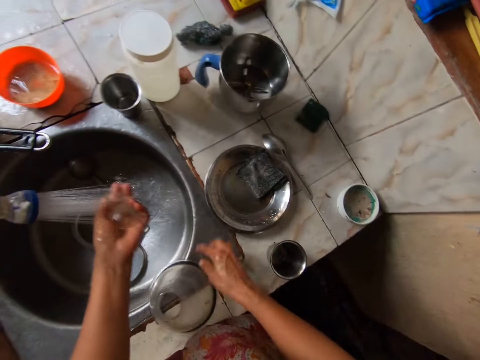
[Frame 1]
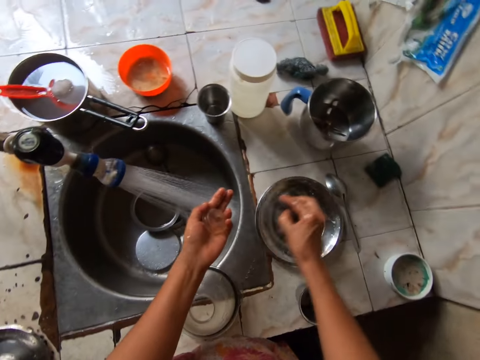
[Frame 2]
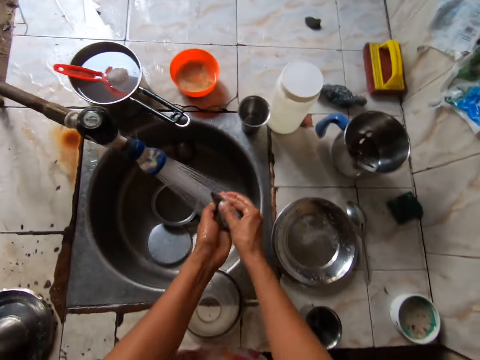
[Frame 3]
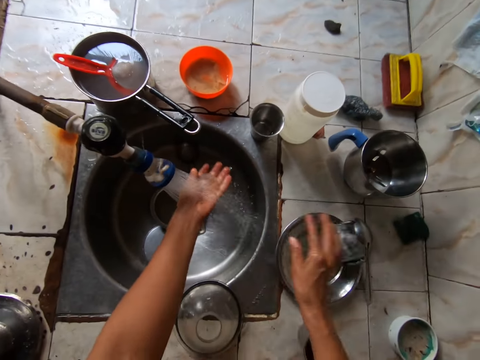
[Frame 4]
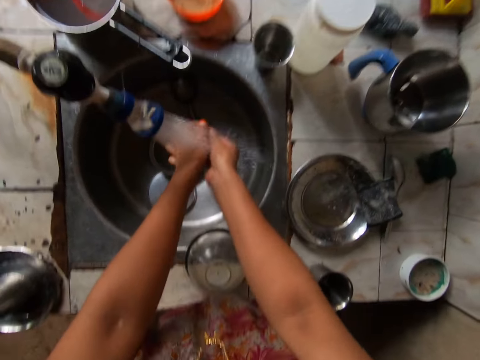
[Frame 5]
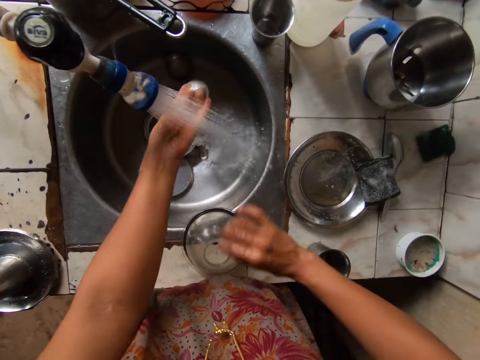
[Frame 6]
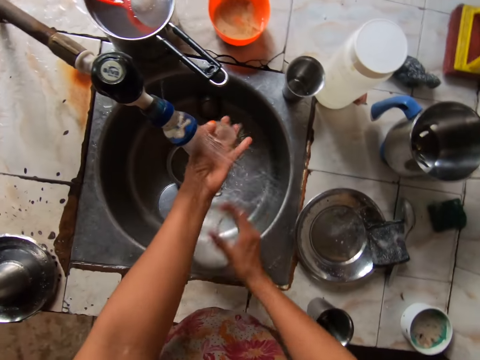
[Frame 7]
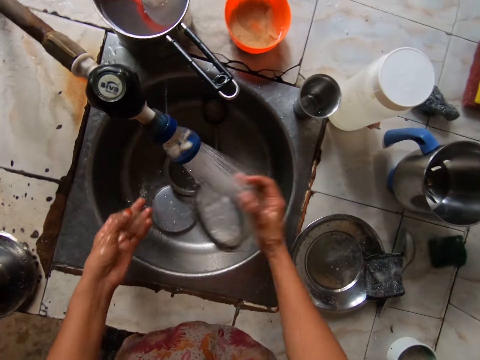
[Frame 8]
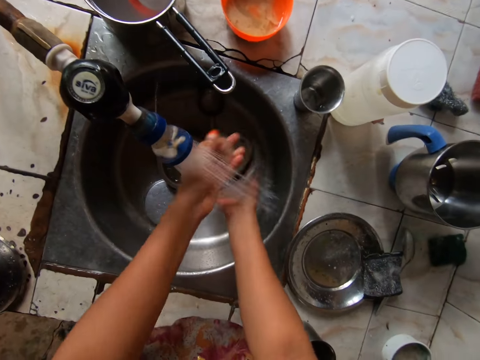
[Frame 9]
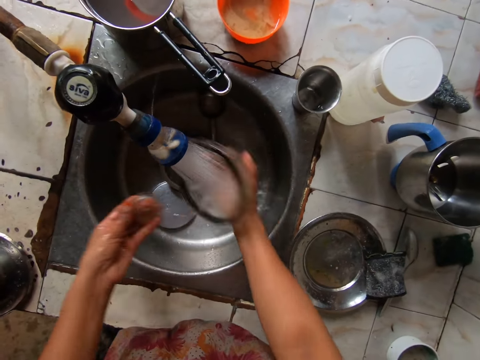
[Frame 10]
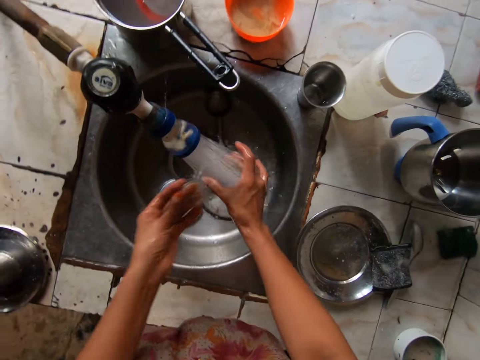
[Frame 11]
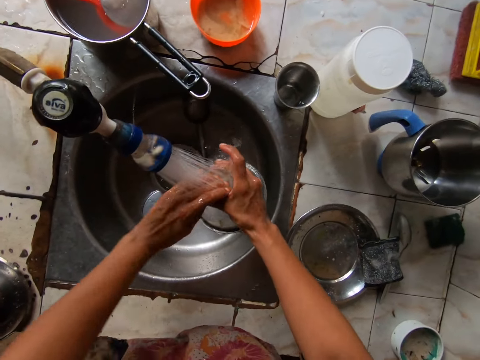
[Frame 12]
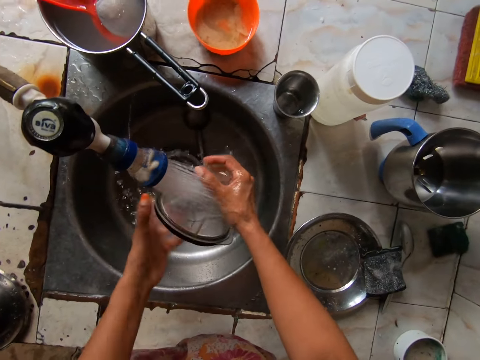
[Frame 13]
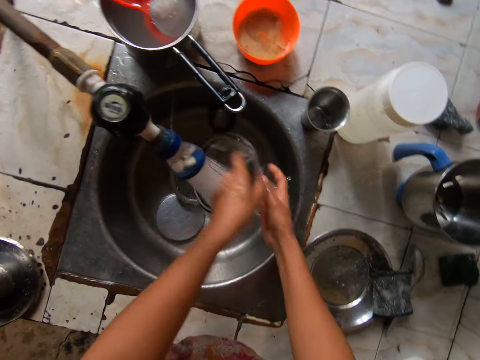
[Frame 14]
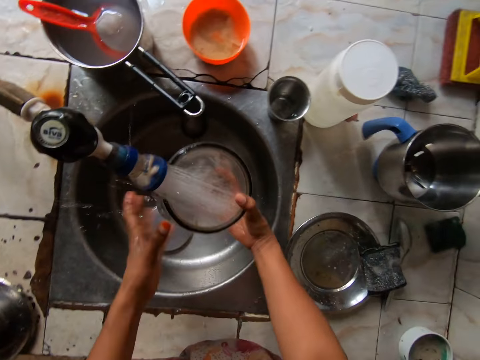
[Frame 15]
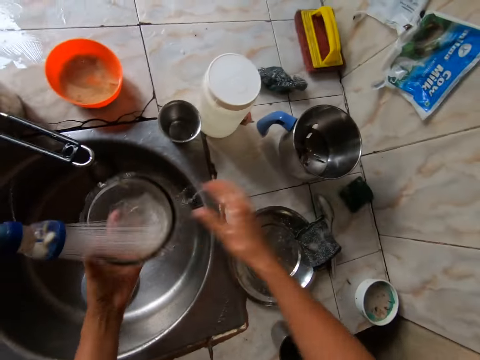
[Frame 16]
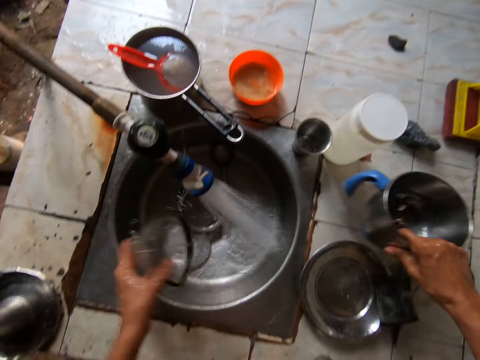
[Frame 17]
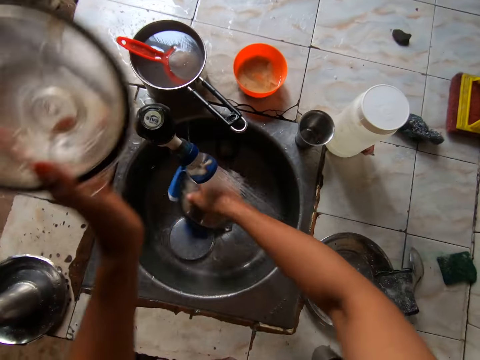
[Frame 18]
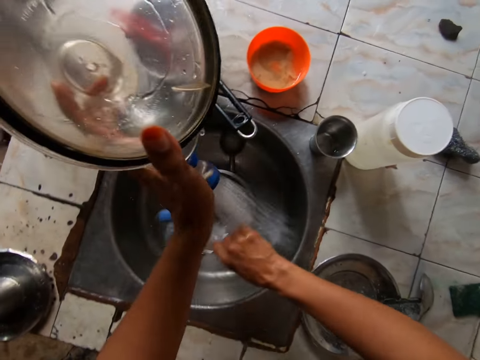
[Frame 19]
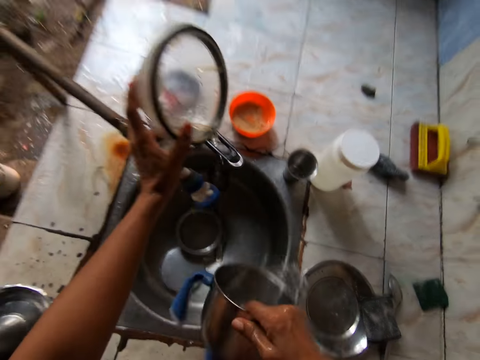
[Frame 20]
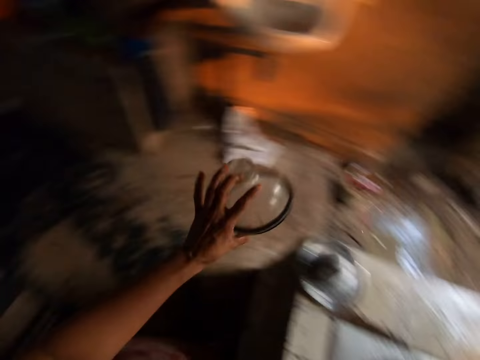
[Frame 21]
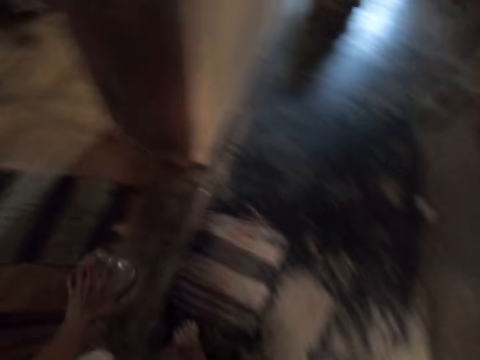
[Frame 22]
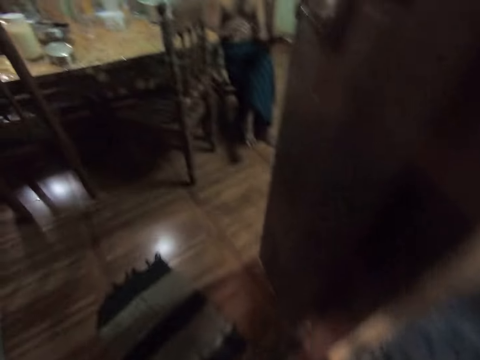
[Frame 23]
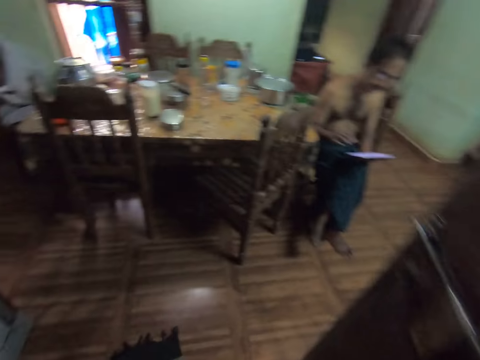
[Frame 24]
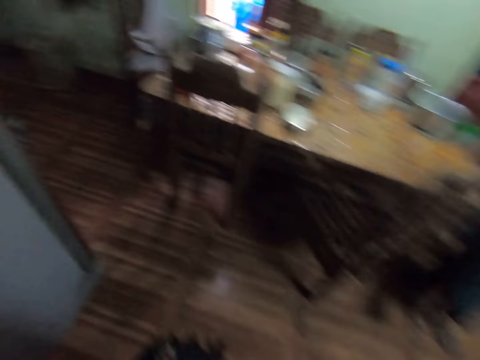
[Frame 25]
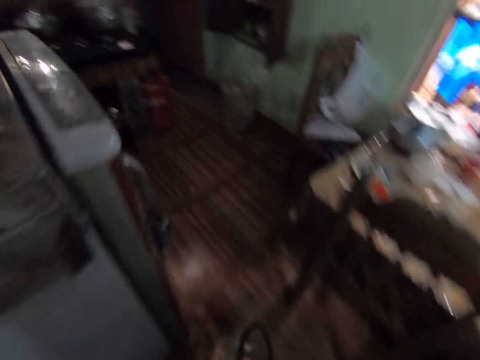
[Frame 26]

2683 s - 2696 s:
The camera wearer drops the mixer grinder cover in her right hand on the counter top. She takes the sponge from the plate on the counter top with her right hand. She washes the mixer grinder cover with the sponge in her right hand. She drops the sponge in her right hand in the plate on the counter top. She rinses the mixer grinder cover in her hand under the running tap with both hands. She takes the mixer grinder cover from the counter top with her right hand. She rinses the mixer grinder cover in her hand under the running tap with both hands. She takes the mixer grinder from the counter top with her right hand. She rinses the mixer grinder in her hand under the running tap with her right hand. She turns off the tap with her left hand. She walks around the house.

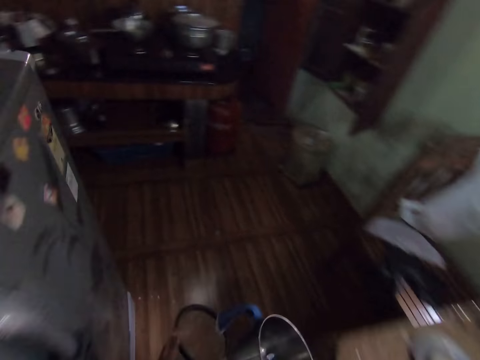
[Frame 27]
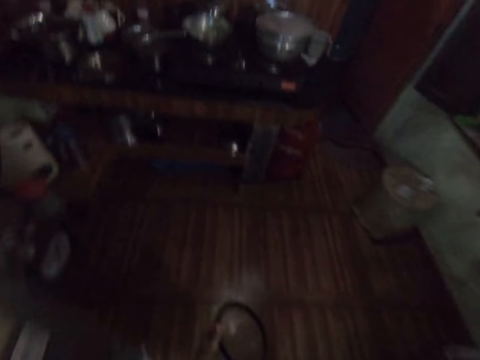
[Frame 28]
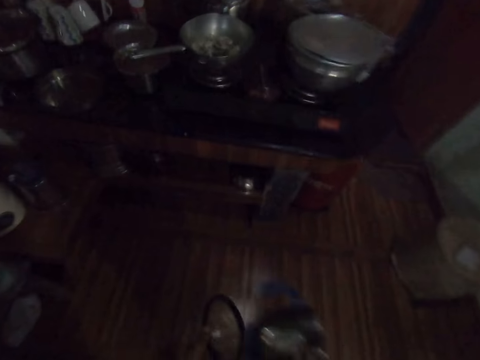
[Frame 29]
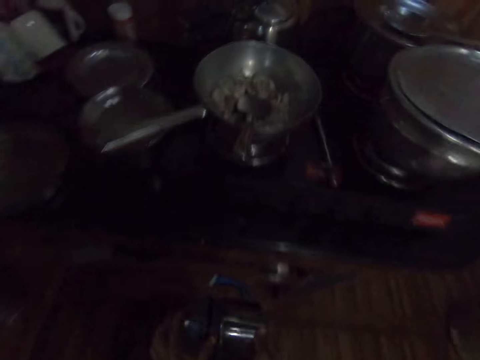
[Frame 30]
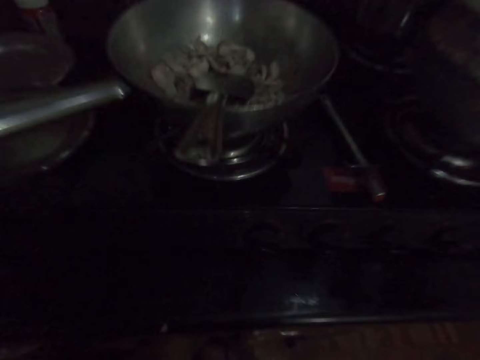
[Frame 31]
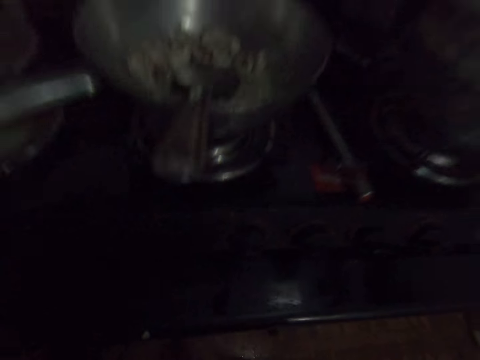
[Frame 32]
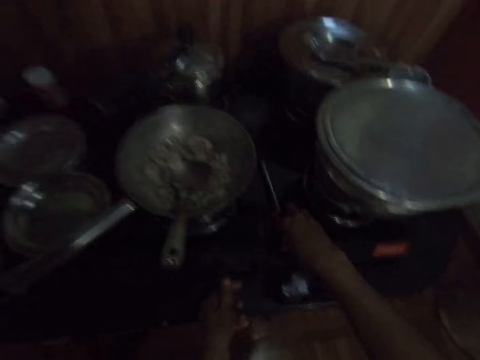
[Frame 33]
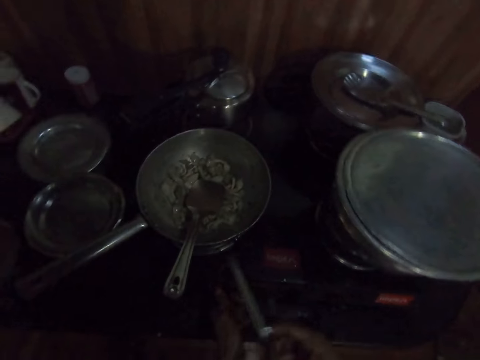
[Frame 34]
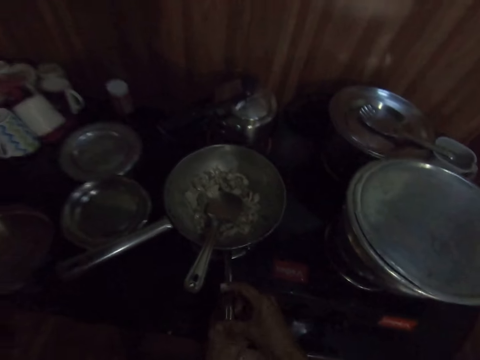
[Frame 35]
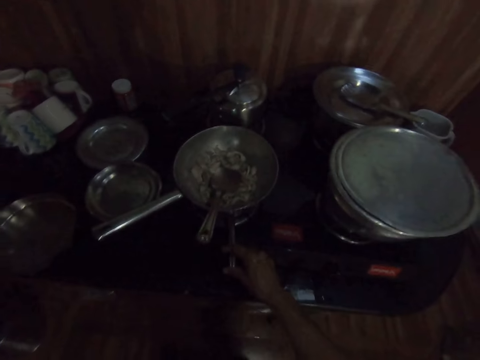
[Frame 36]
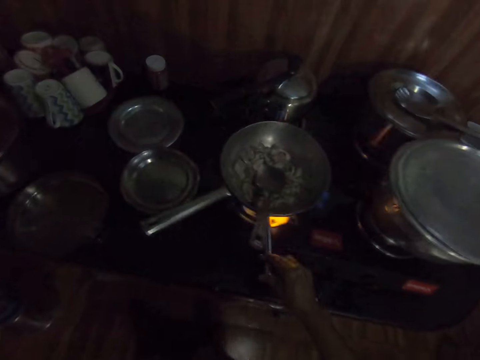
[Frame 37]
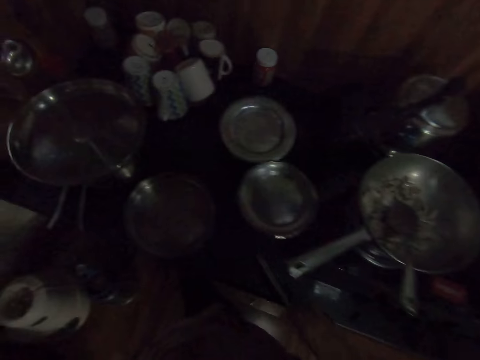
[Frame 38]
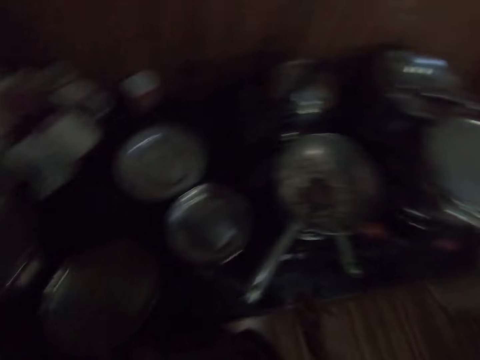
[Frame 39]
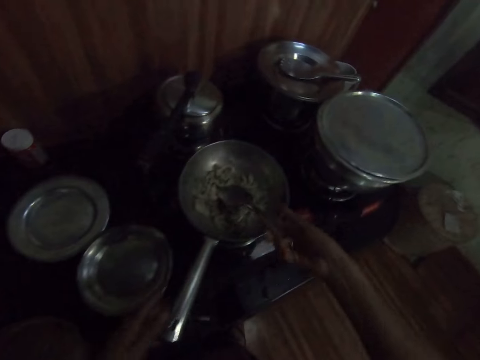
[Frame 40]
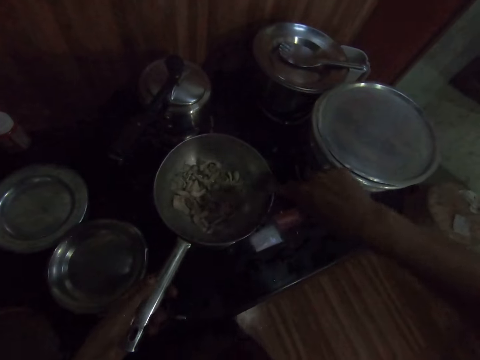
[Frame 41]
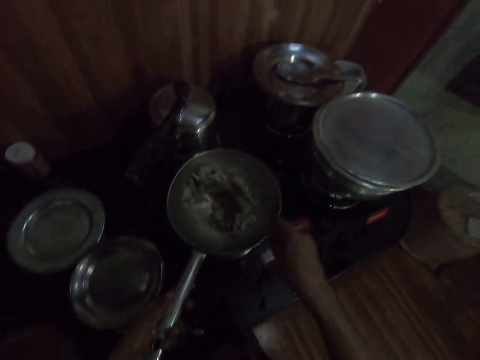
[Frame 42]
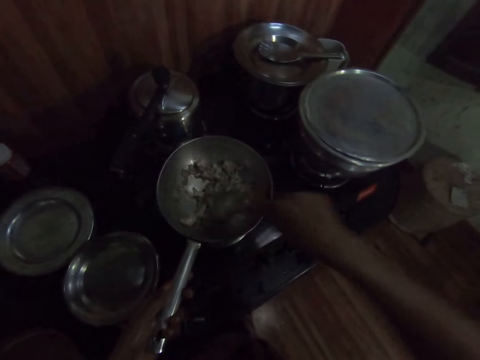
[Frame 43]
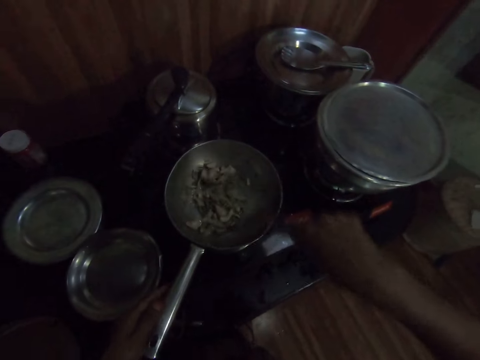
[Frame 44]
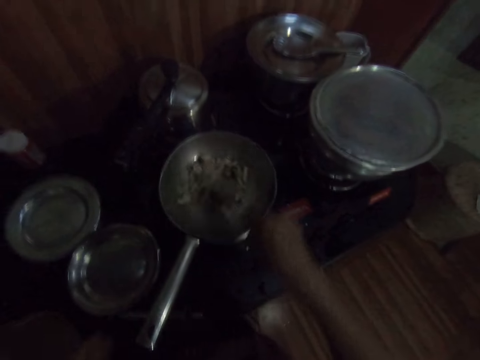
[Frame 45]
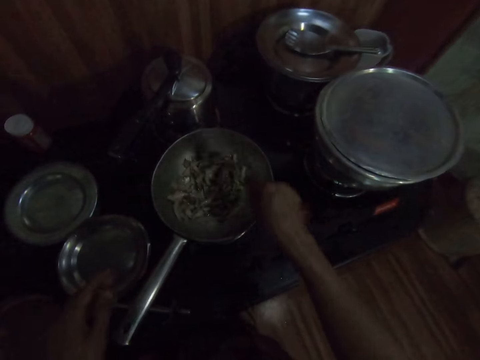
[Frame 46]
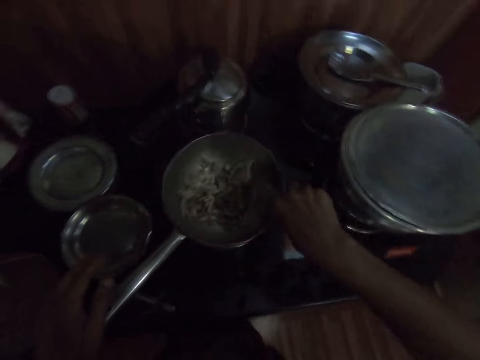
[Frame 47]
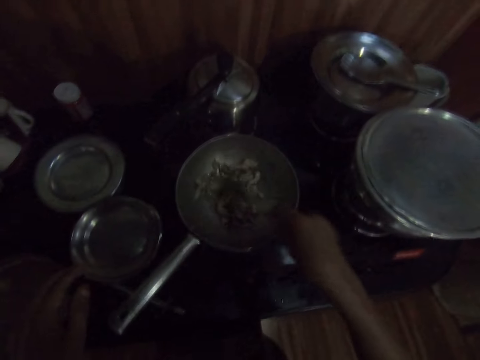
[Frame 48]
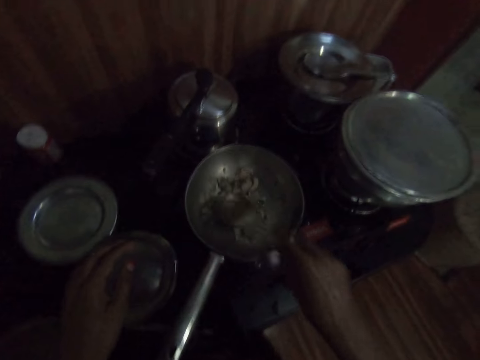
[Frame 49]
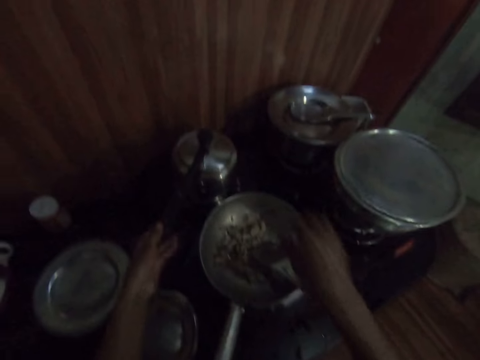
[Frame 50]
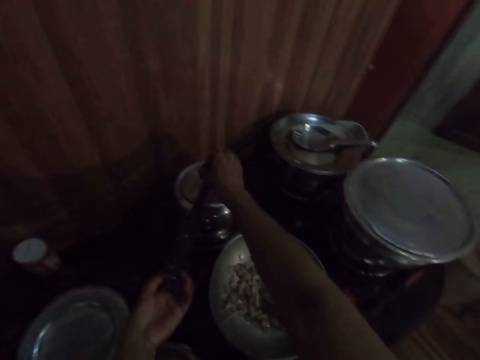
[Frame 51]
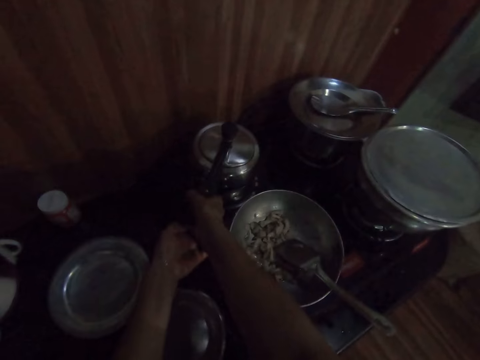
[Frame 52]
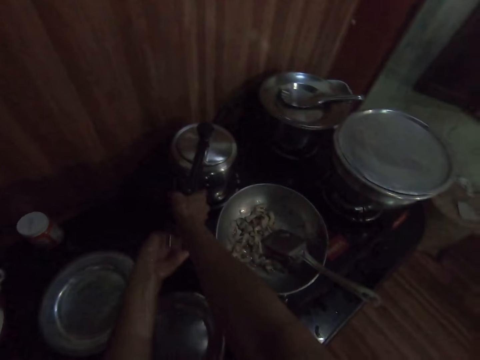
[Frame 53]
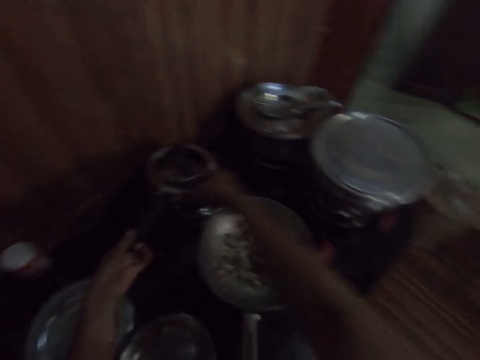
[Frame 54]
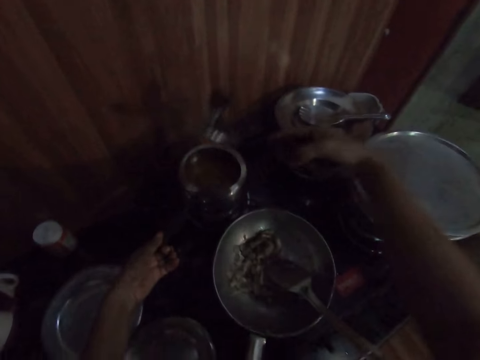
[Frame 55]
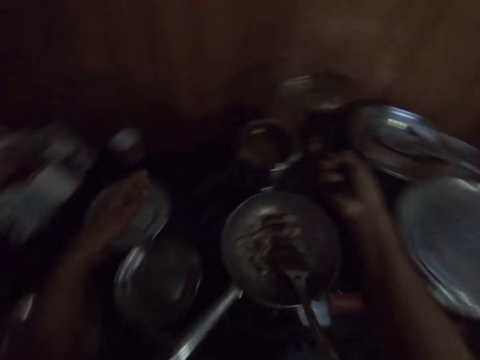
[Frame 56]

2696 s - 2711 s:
The camera wearer walks towards the gas cooker. She takes a lighter from the gas cooker with her right hand. She lights the gas cooker with the lighter in her right hand. She drops the lighter in her right hand on the countertop. She turns the onions in a frypan with a spoon in her right hand. She opens a pot on the gas cooker with her right hand.
